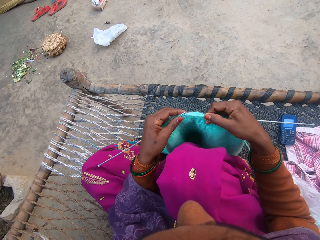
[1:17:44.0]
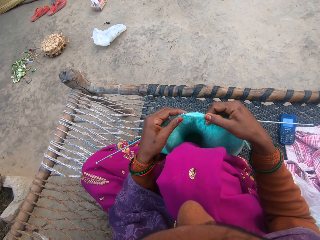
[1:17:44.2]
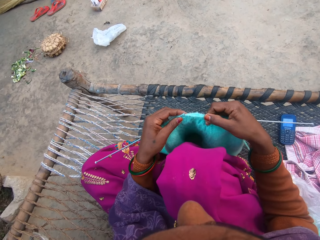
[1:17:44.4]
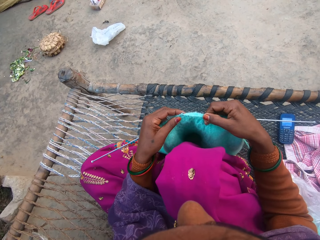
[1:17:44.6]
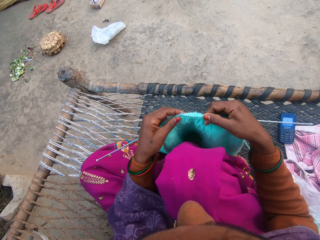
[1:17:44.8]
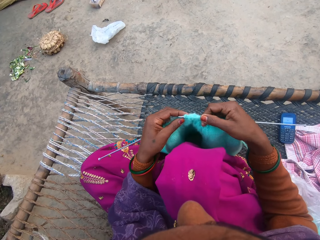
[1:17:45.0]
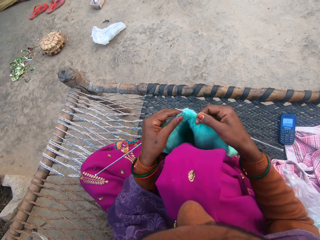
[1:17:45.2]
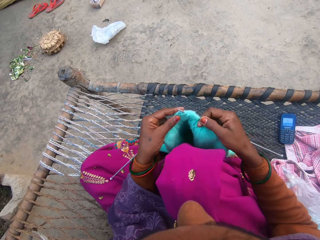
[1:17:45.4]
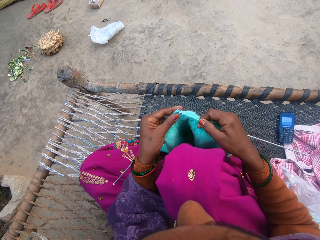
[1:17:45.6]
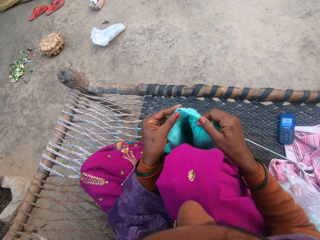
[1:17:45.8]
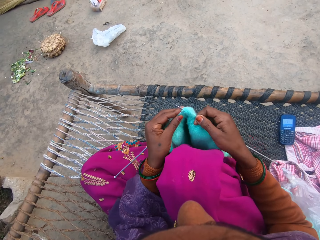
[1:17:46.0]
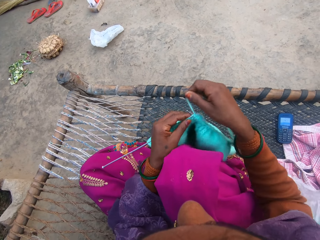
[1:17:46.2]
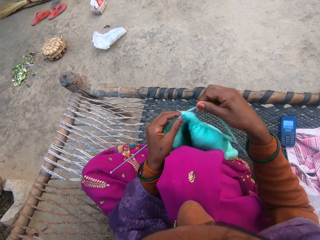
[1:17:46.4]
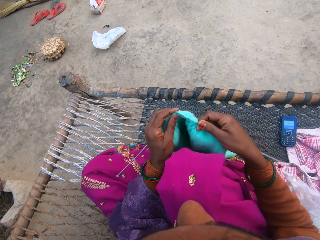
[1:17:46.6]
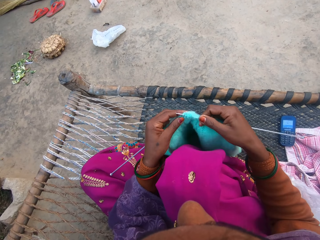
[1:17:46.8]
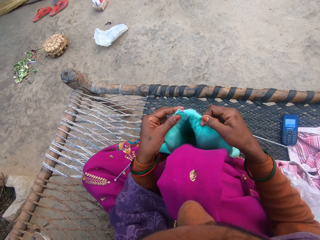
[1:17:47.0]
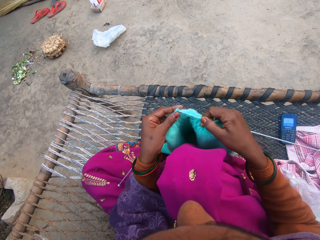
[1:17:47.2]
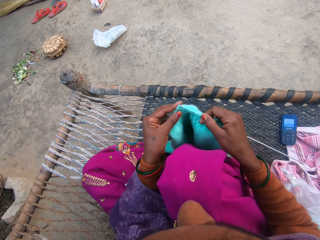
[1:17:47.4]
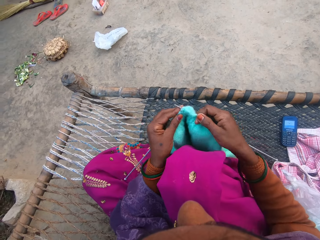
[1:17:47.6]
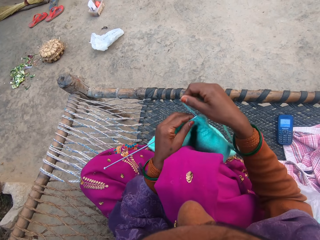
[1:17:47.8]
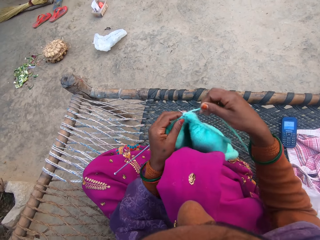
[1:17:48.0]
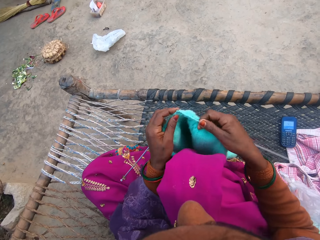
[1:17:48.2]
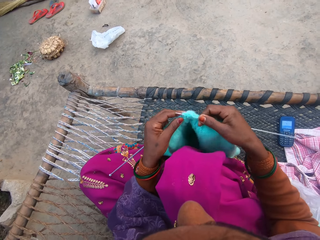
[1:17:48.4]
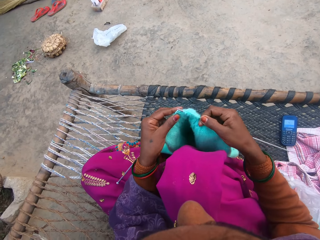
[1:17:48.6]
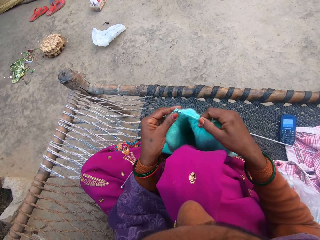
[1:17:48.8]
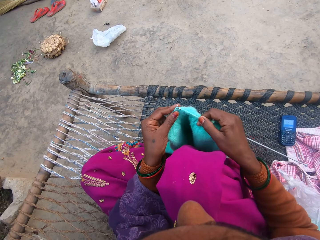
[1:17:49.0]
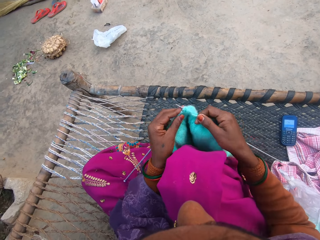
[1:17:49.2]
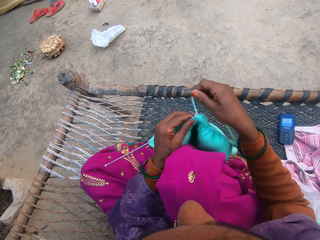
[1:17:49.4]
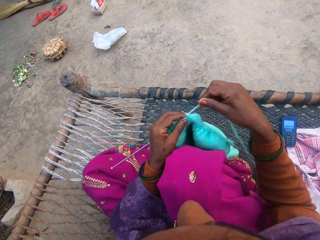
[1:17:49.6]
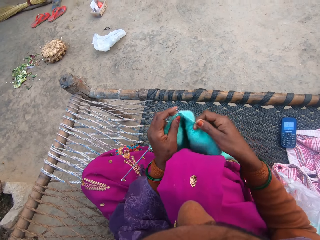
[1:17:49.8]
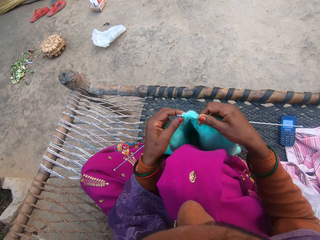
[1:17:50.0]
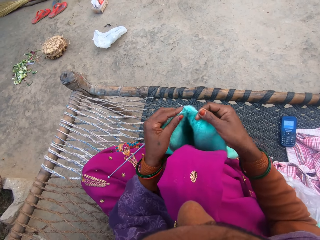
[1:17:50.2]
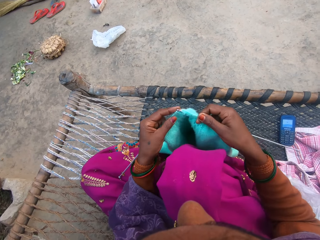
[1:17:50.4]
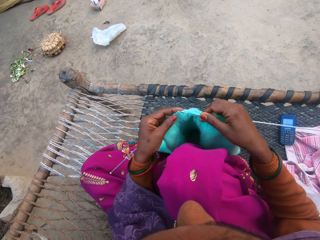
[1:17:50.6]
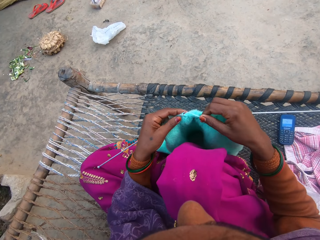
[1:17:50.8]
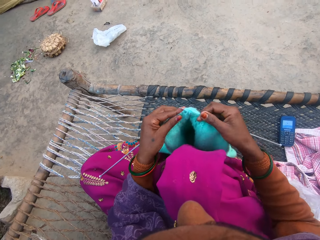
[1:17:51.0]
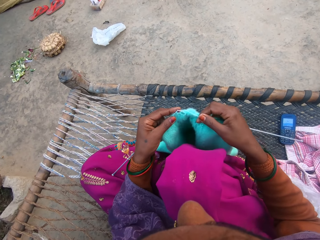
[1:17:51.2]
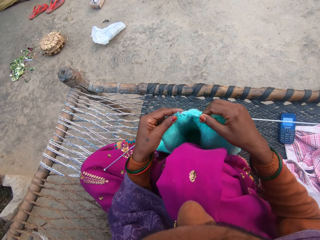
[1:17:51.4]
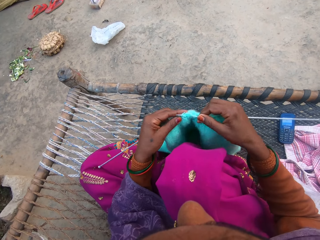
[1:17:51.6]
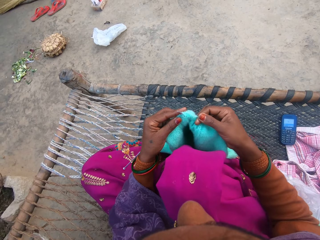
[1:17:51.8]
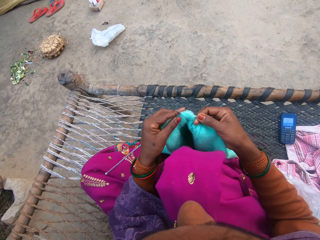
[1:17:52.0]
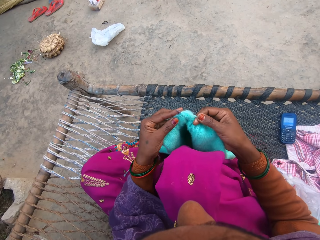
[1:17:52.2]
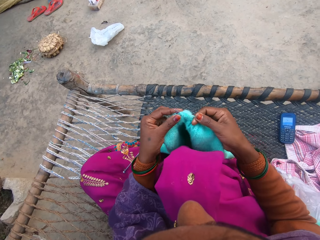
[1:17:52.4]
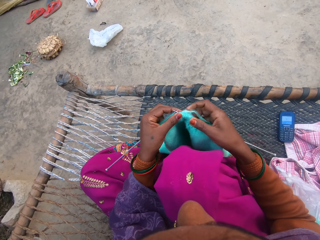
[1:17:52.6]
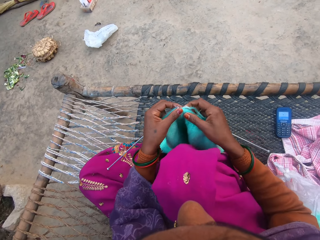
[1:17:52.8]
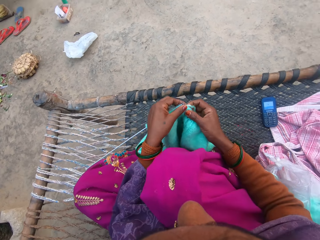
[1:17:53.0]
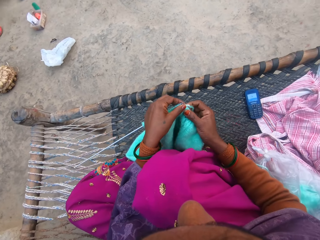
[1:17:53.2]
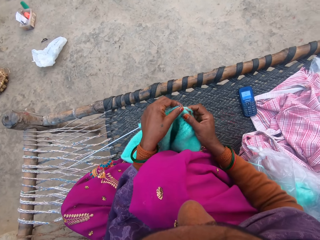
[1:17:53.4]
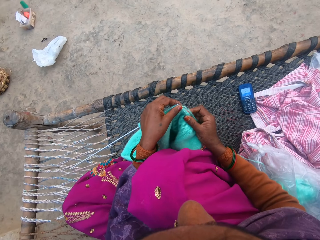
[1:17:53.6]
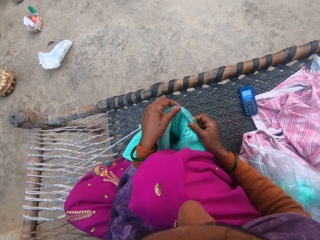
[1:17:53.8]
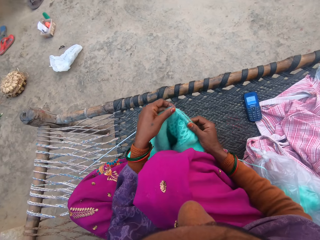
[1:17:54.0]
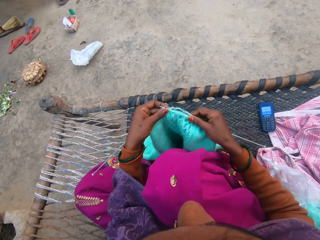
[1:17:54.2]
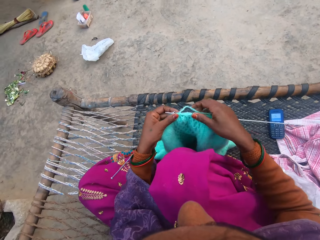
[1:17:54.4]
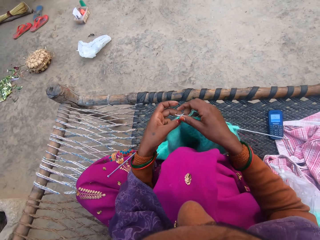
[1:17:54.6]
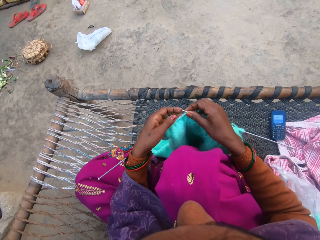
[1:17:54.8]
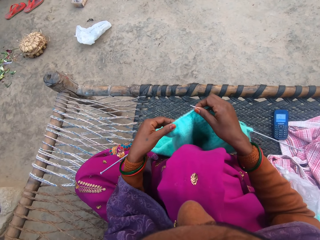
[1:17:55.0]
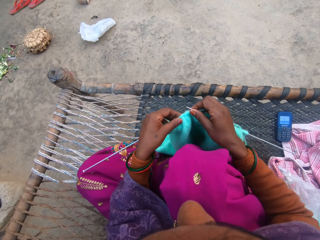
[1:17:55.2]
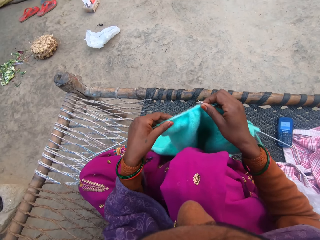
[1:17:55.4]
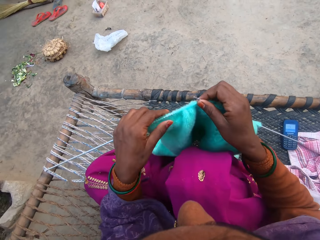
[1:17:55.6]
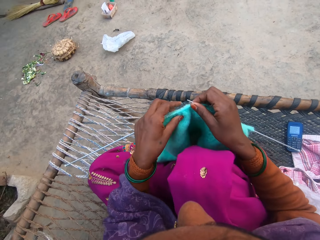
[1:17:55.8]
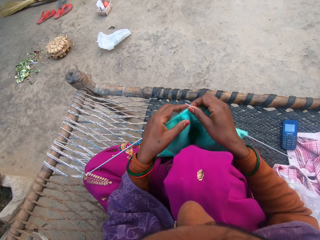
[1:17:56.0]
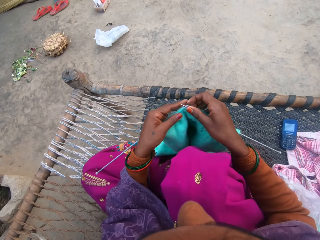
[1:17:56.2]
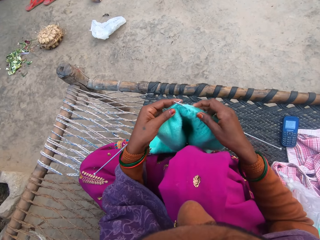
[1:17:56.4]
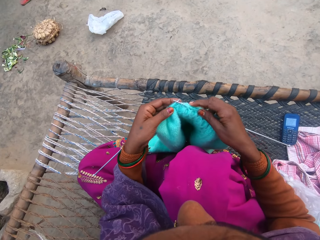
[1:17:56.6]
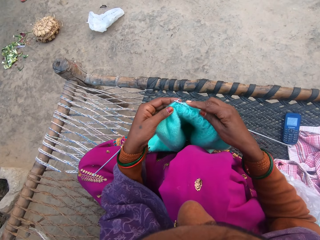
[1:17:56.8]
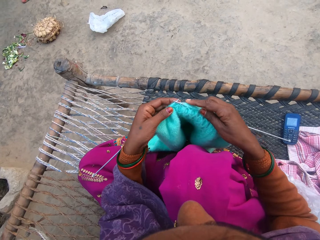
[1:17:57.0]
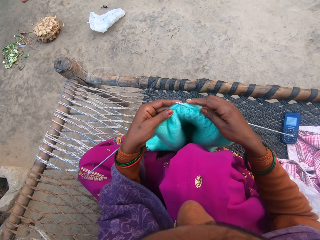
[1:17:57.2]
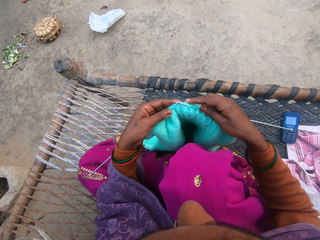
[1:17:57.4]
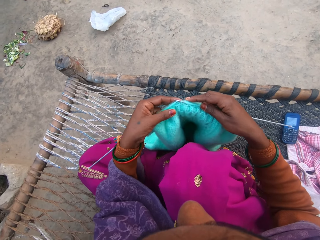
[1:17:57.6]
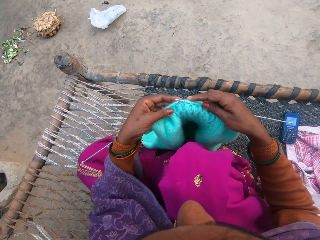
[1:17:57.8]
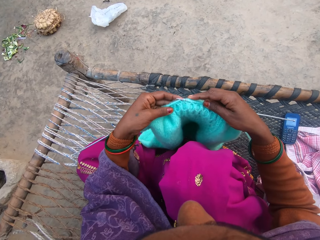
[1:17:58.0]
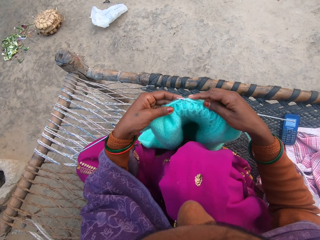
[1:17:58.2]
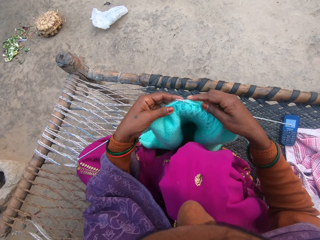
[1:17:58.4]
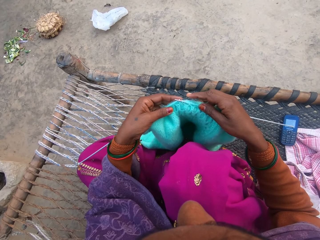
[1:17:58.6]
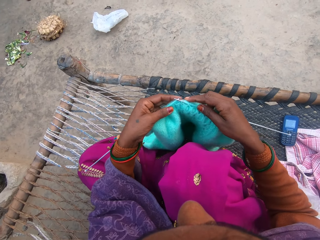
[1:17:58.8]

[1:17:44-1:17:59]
The camera wearer loops the knitting yarn over the knitting needle. They knit a garment. They loop the knitting yarn over the knitting needle. They knit the garment. They loop the knitting yarn over the knitting needle. They knit the garment. They move the knitting needle in the garment. They move the knitting needle in the garment again.

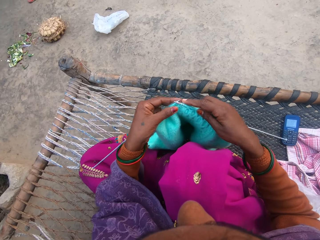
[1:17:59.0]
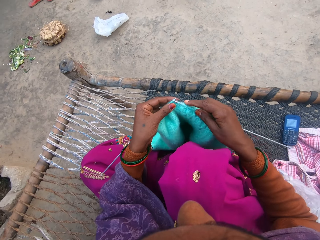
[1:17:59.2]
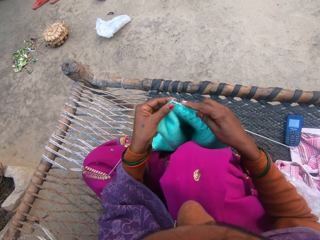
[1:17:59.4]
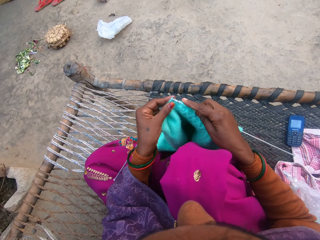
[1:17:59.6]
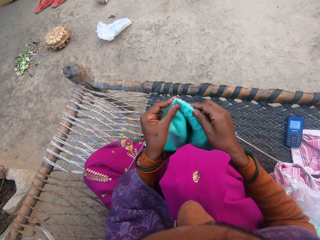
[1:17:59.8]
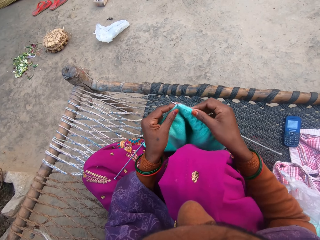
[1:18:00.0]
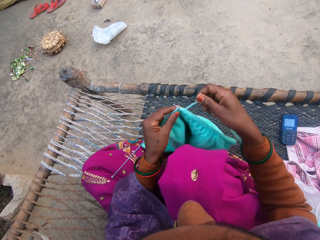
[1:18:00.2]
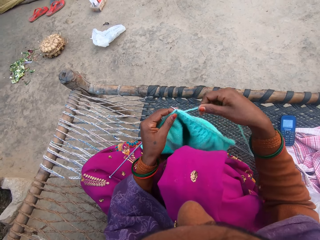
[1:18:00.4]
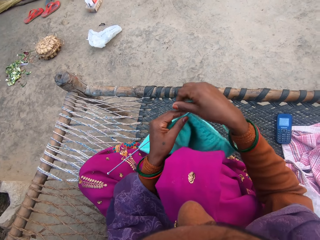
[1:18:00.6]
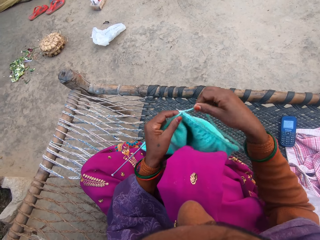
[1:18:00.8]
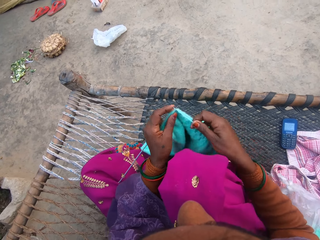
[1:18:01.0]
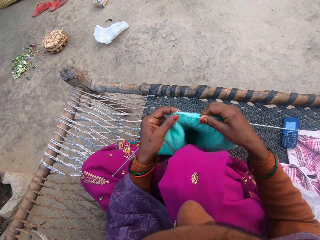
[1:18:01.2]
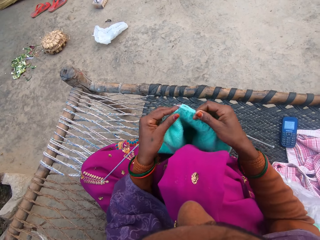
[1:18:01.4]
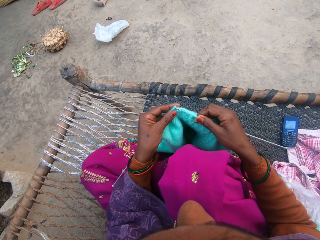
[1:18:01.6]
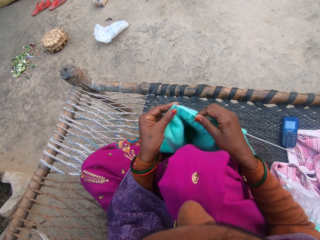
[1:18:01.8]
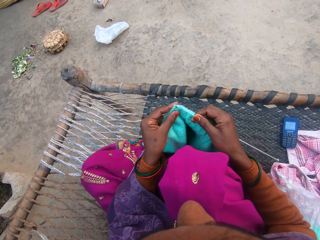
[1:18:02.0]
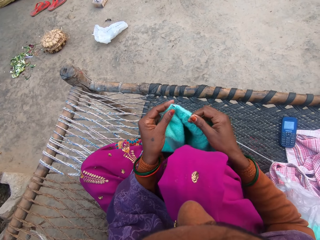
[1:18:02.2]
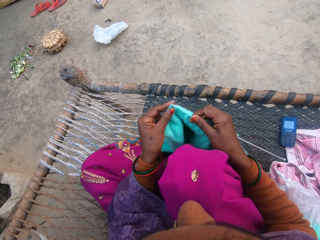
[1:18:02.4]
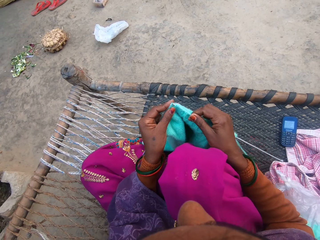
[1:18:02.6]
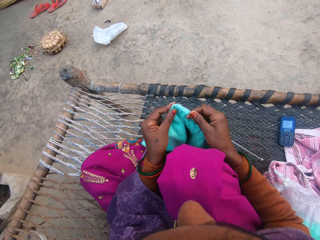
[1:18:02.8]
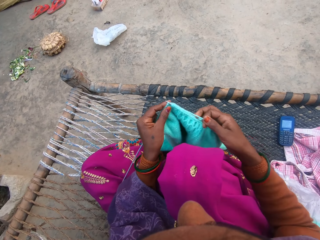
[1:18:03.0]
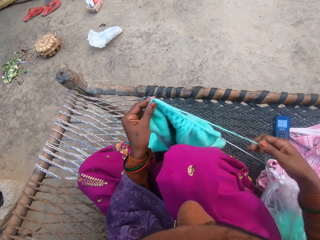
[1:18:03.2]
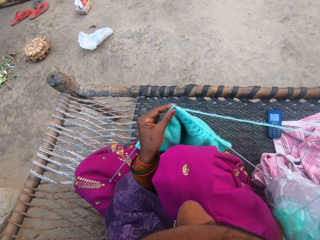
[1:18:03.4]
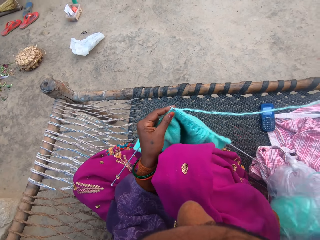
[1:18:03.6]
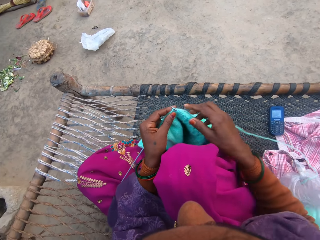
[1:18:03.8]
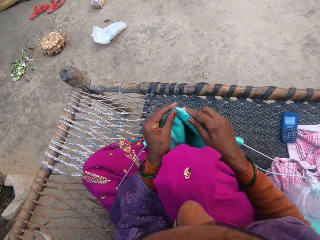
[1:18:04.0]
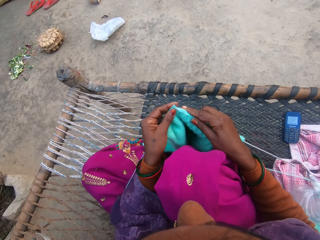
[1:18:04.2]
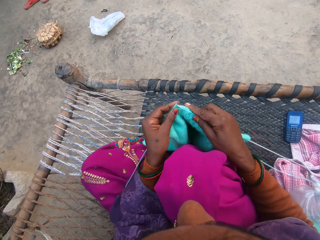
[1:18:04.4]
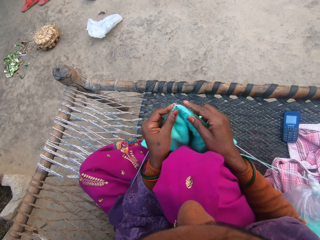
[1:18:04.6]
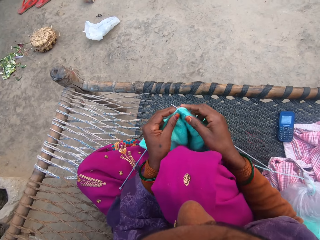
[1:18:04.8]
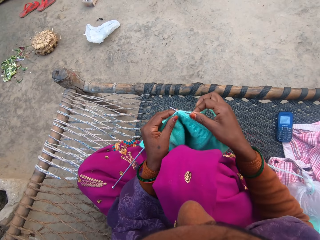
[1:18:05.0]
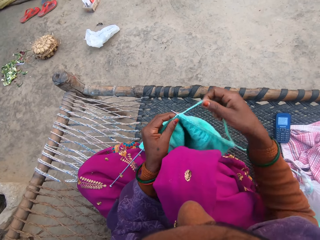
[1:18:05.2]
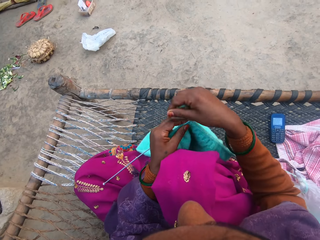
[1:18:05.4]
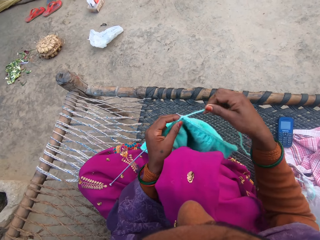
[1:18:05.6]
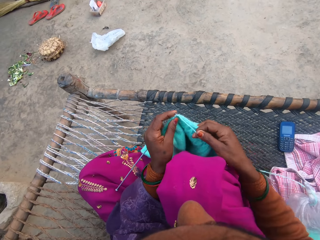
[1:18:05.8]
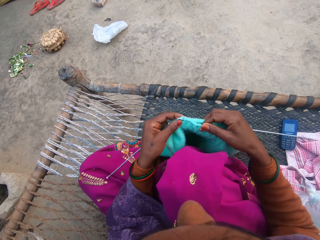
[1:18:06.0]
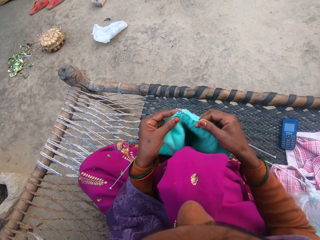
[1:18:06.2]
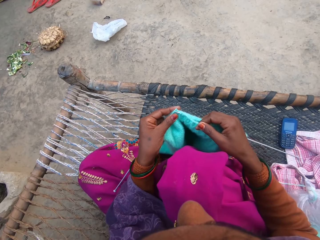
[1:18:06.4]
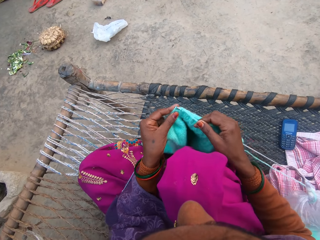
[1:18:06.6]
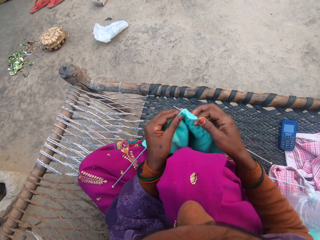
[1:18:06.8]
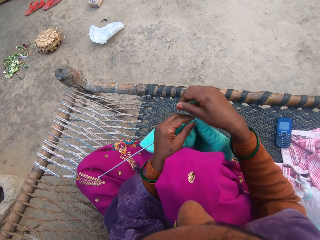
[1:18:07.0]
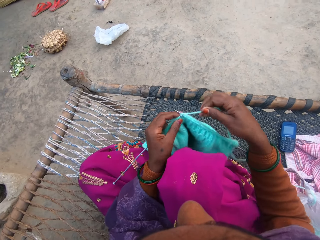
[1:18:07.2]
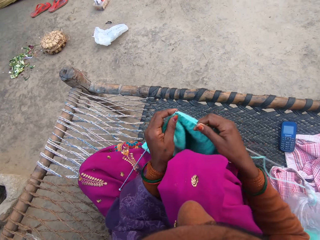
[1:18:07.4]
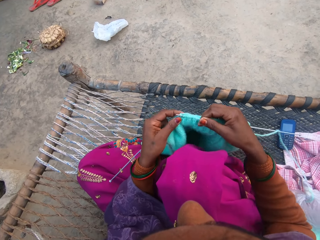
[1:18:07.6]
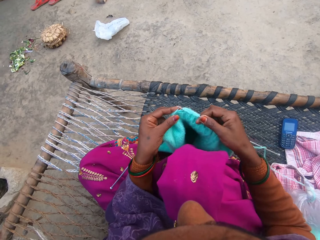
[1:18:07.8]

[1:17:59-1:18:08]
The camera wearer loops the knitting yarn over the knitting needle. She knits a garment. She pulls the knitting yarn with her hand. She knits the garment. She loops the knitting yarn over the knitting needle. She knits the garment. She loops the knitting yarn over the knitting needle.
